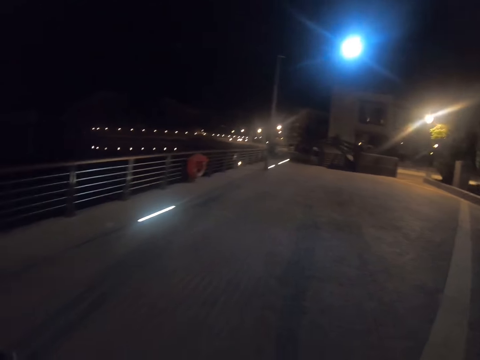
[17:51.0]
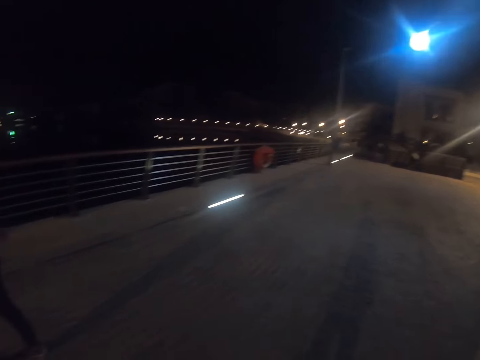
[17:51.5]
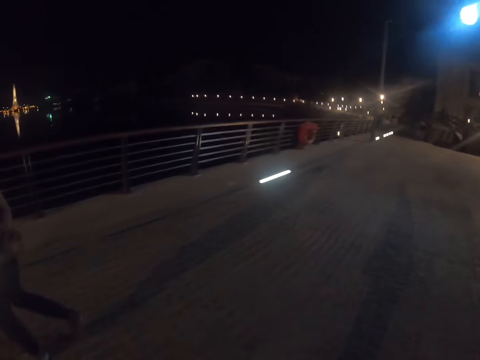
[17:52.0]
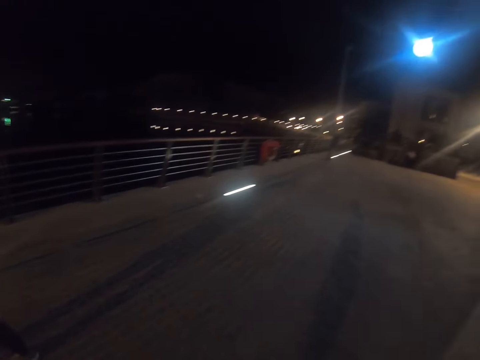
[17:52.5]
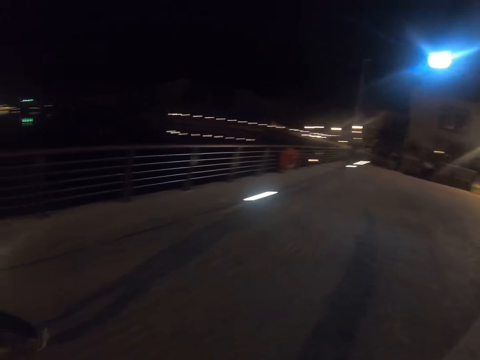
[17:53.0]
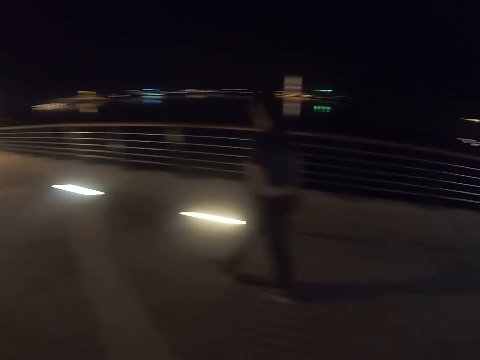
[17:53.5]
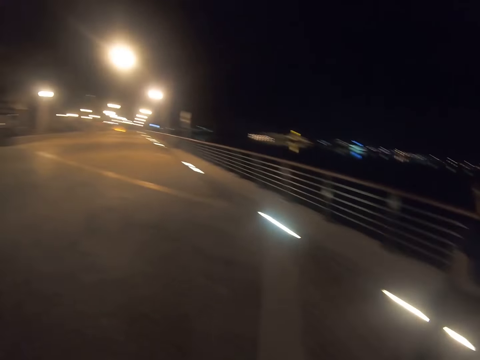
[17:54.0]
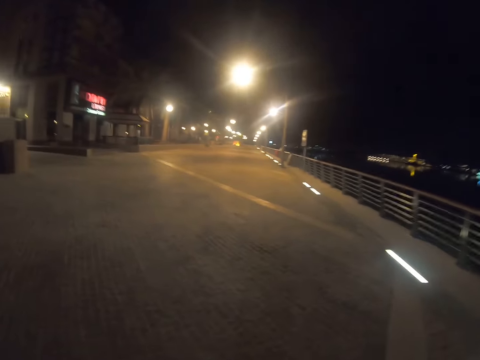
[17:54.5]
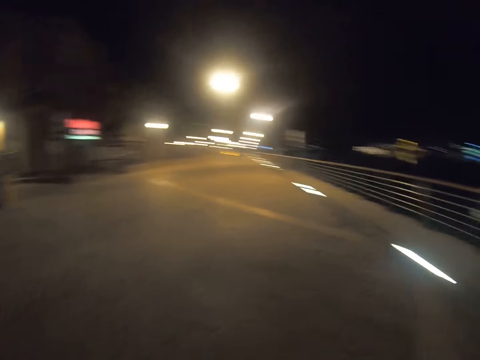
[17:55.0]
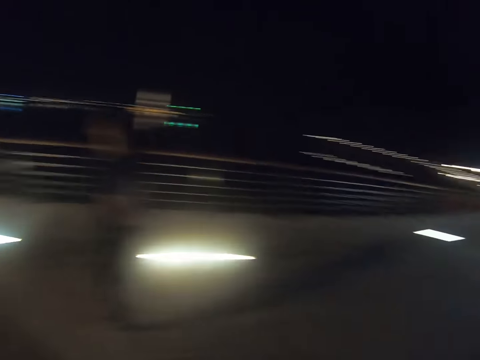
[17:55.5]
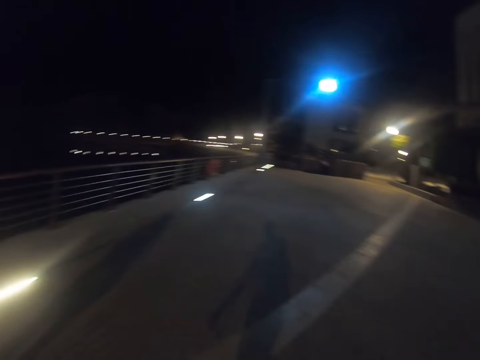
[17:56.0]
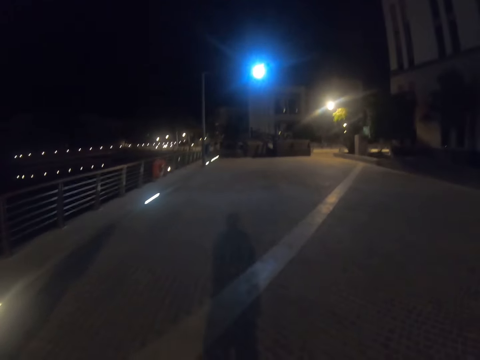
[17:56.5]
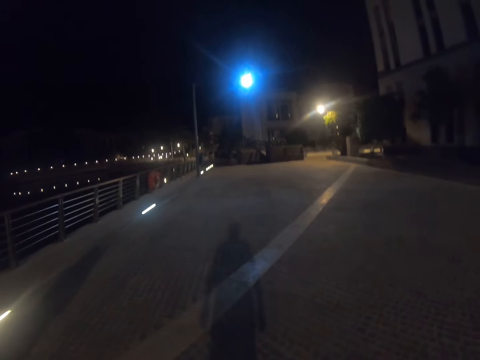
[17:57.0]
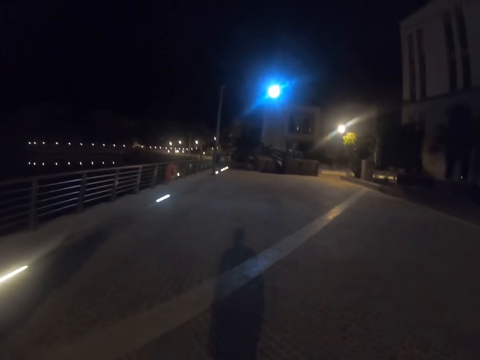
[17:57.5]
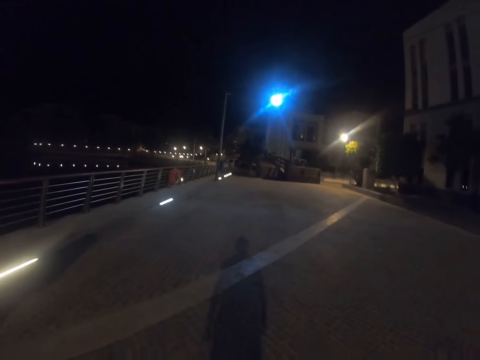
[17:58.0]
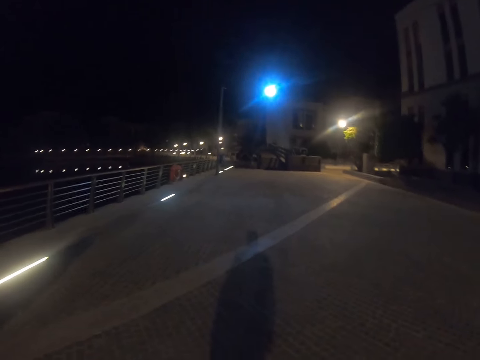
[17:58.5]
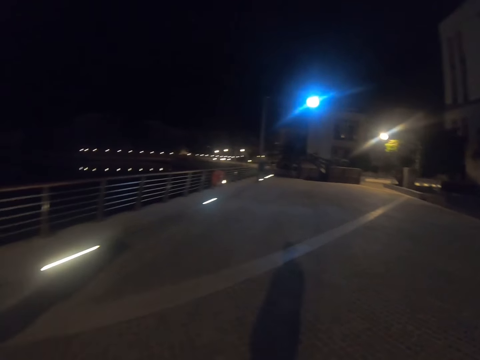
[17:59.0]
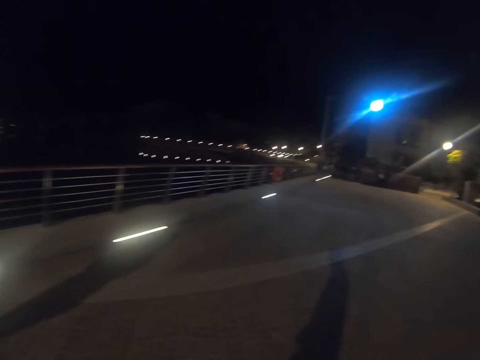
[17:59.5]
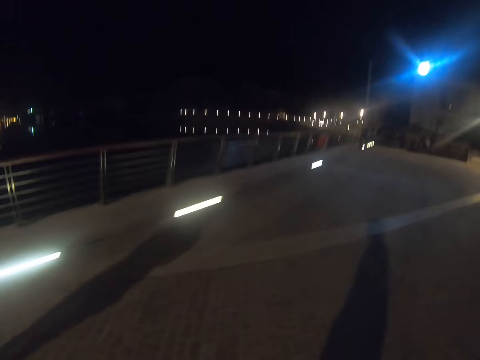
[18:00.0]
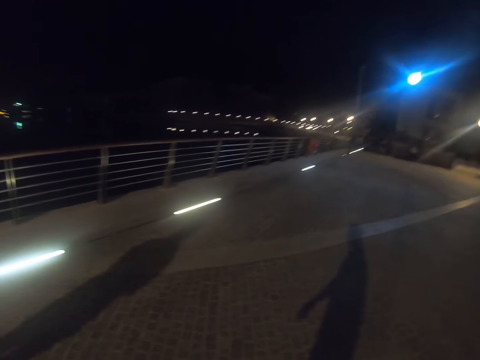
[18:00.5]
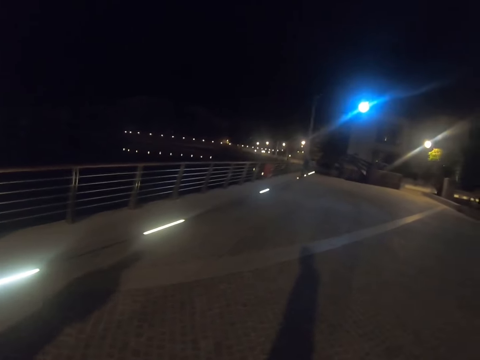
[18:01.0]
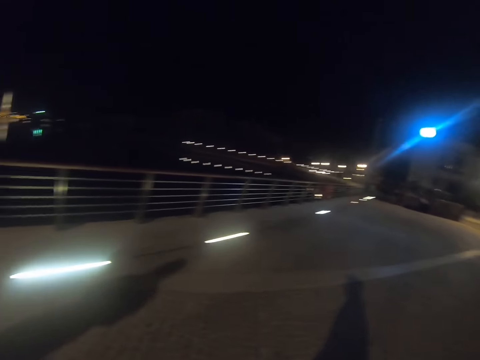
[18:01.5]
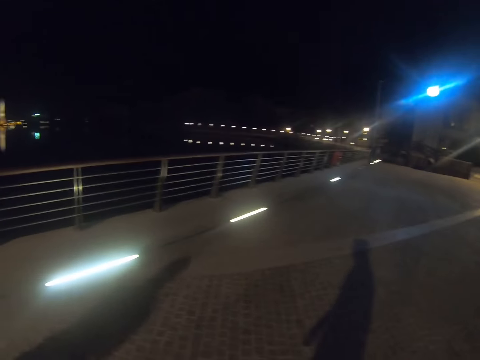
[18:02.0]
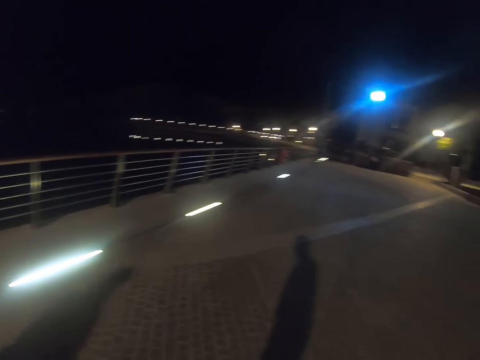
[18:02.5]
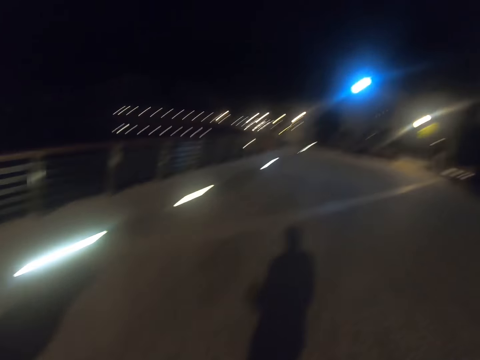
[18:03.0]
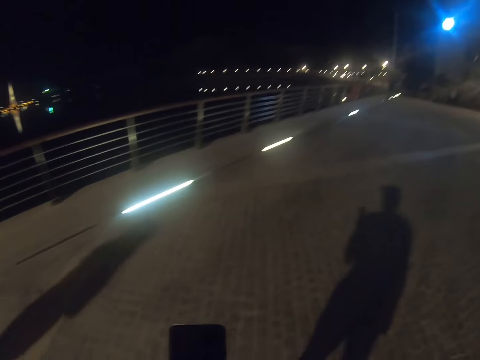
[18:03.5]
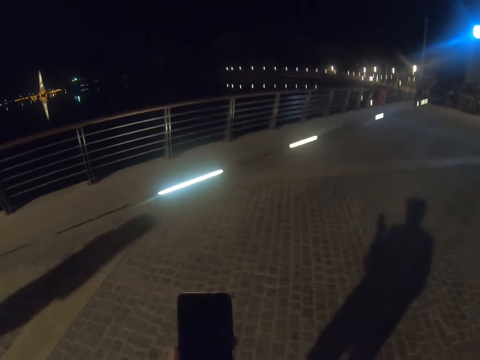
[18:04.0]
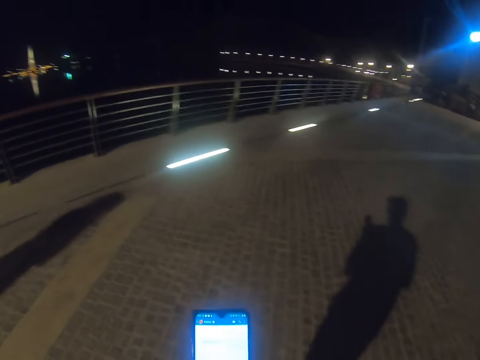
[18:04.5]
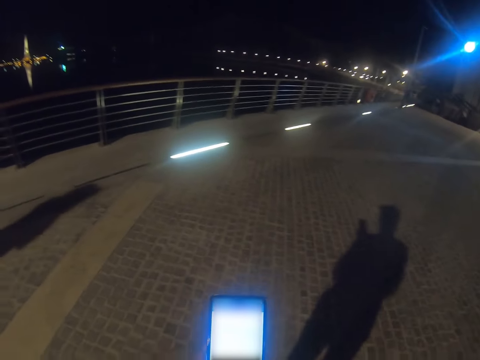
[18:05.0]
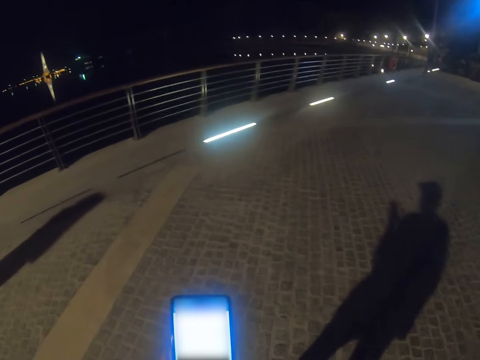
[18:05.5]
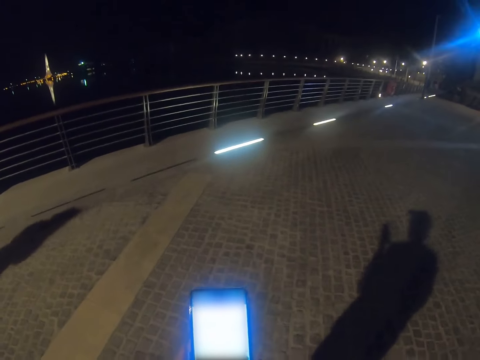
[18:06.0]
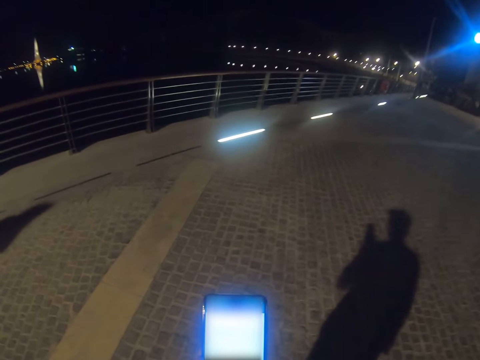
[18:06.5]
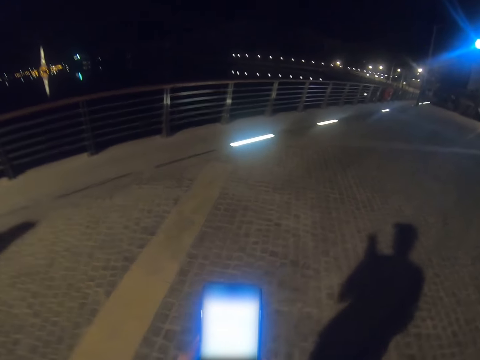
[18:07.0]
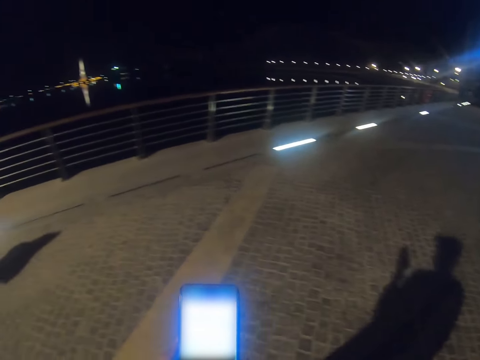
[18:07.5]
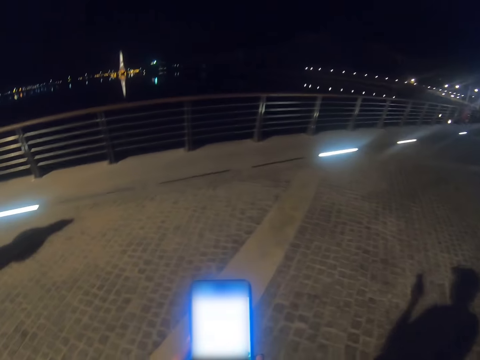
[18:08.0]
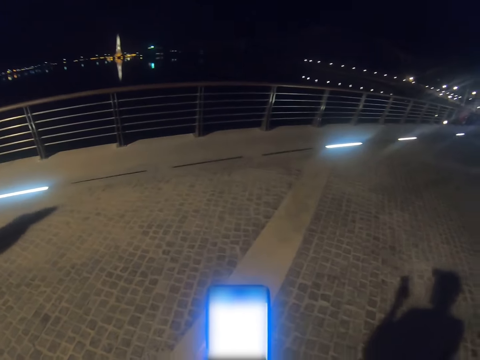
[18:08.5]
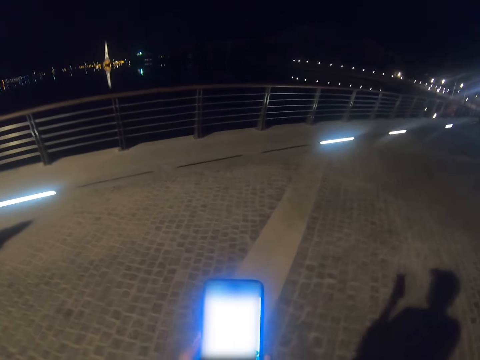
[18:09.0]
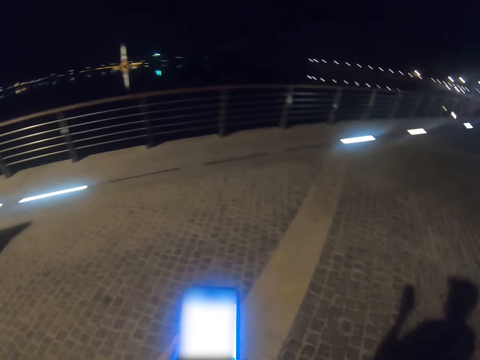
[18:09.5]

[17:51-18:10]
The camera wearer walks around. They scroll the phone.

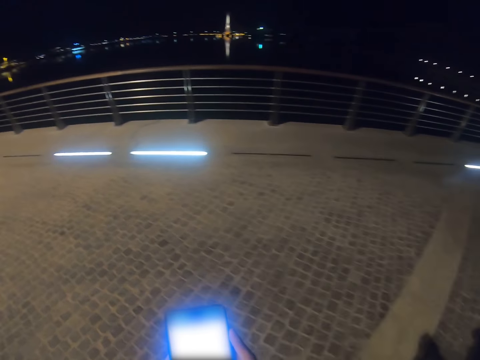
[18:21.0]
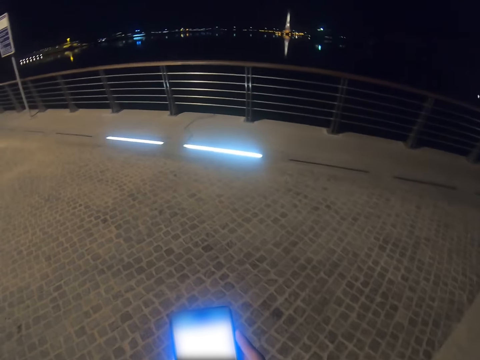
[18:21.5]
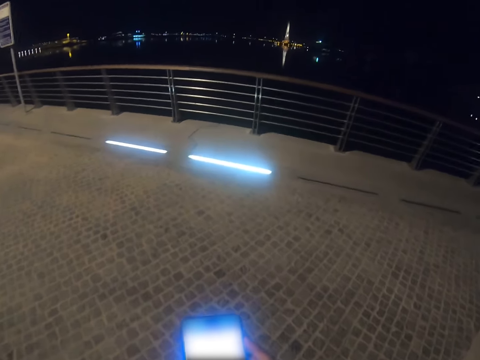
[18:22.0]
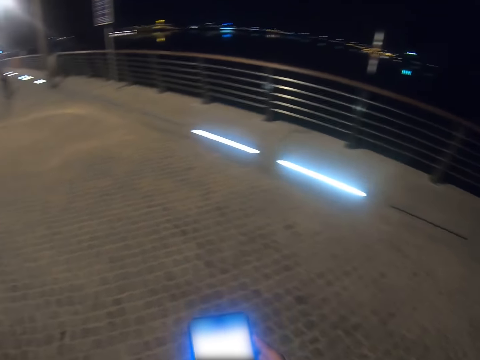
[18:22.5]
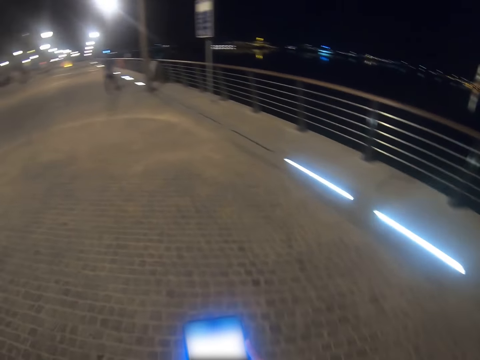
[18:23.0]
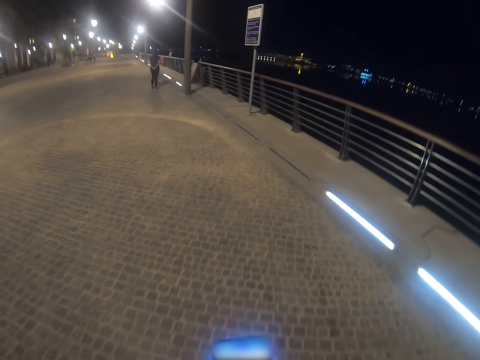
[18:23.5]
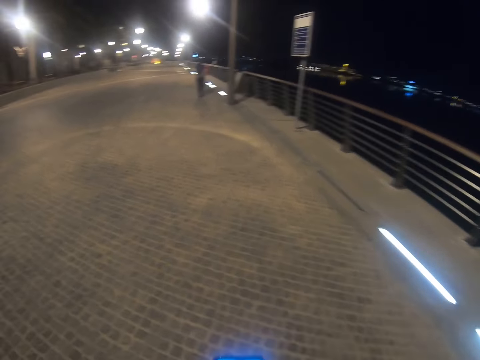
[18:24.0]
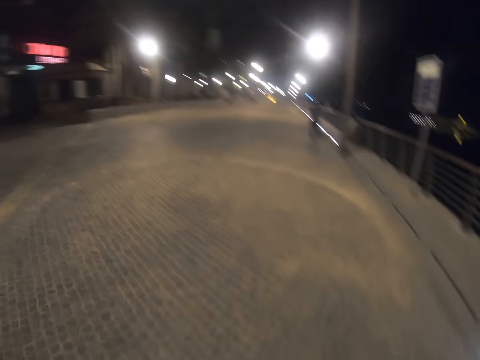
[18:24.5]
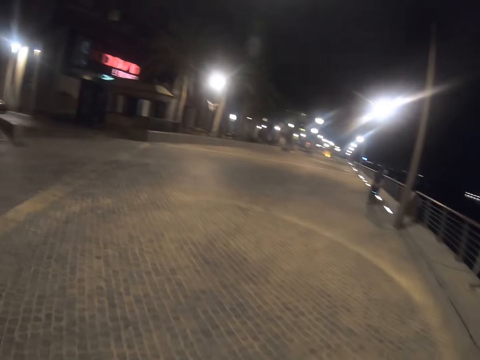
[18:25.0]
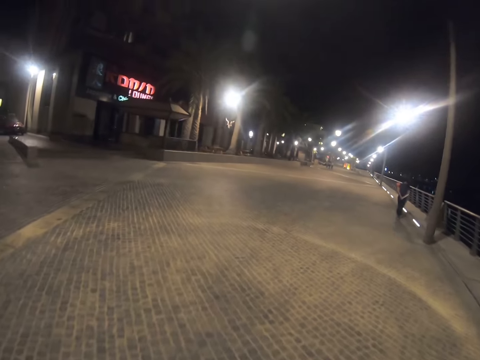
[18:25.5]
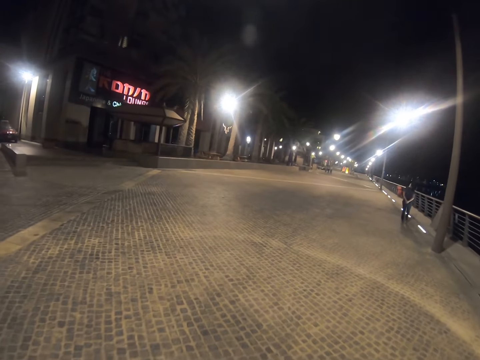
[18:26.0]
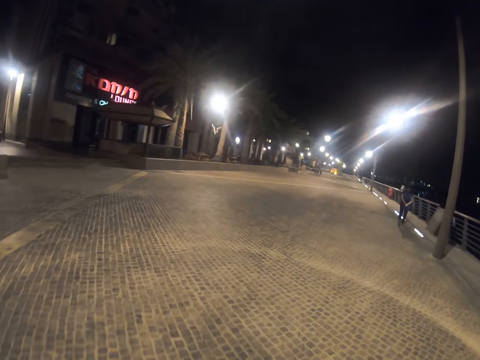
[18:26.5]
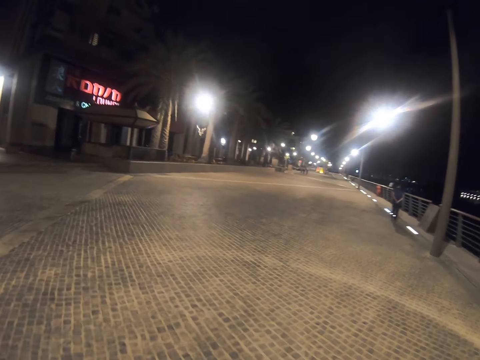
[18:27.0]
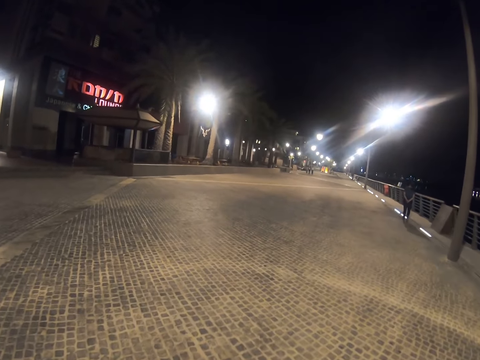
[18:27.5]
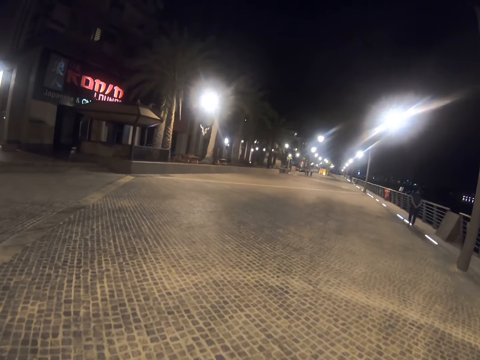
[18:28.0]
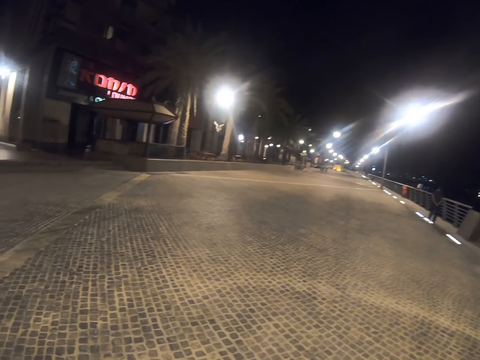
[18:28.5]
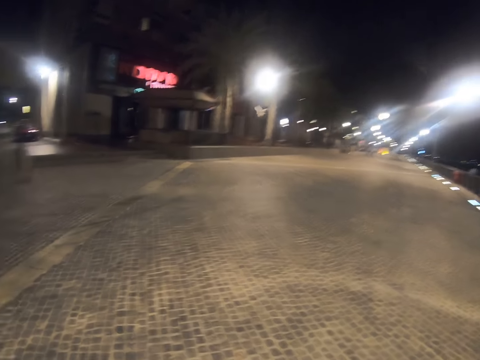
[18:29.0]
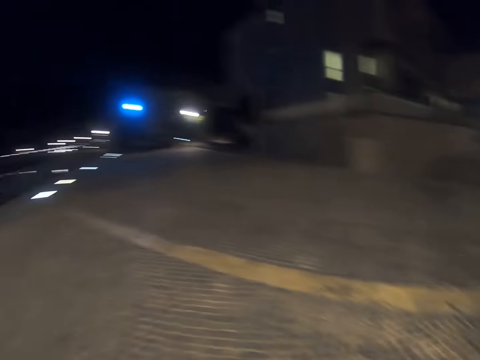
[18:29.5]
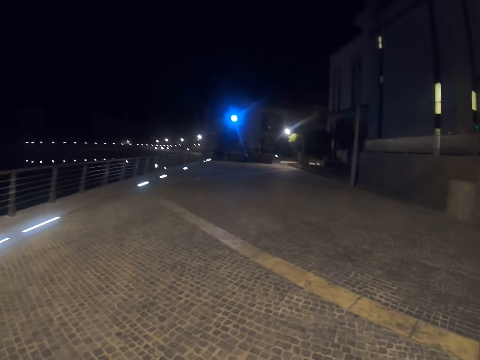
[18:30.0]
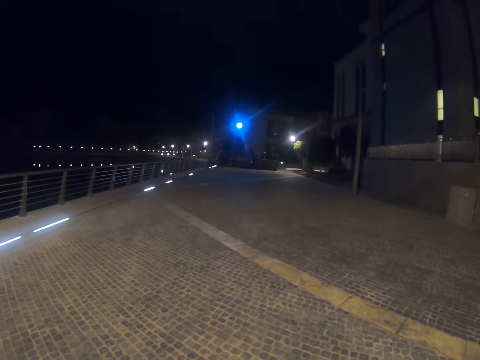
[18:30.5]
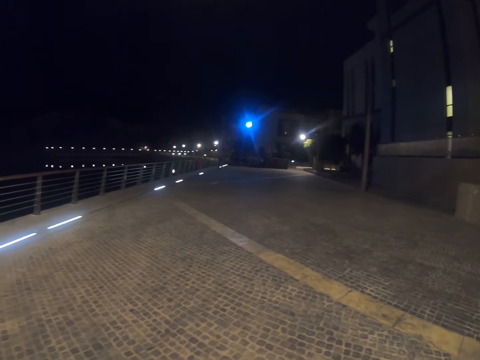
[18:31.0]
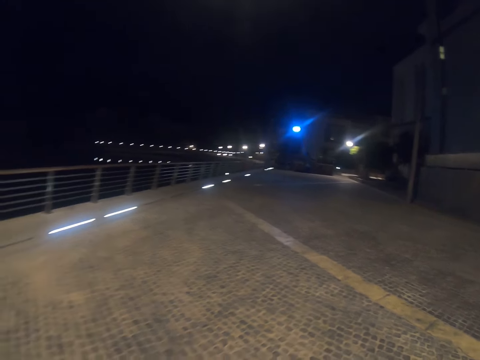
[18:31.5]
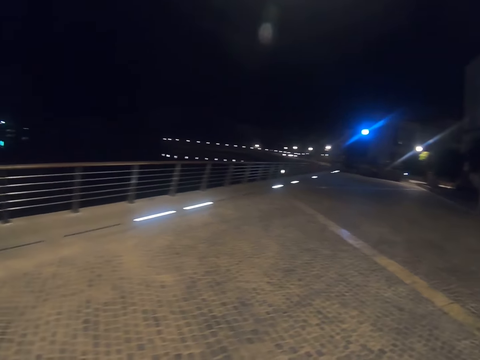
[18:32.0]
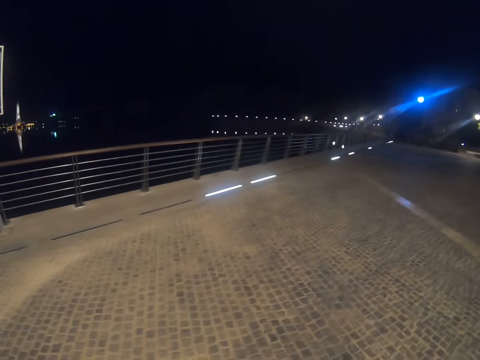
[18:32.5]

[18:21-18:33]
The camera wearer walks on the pavement. A person walks on the pavement. The camera wearer looks around. They walk on the road. They look around.
